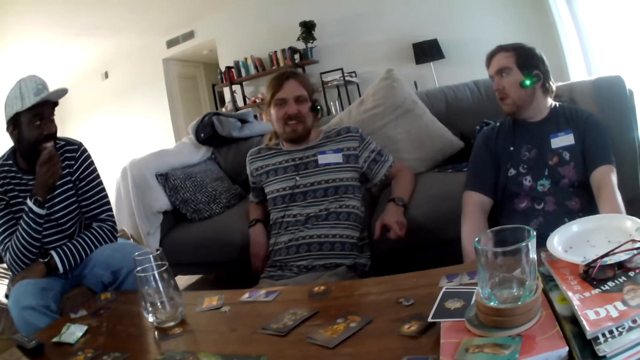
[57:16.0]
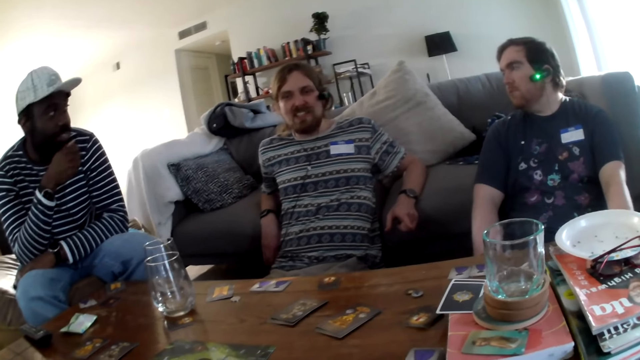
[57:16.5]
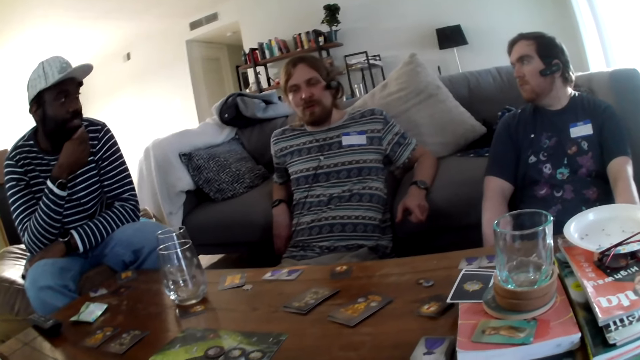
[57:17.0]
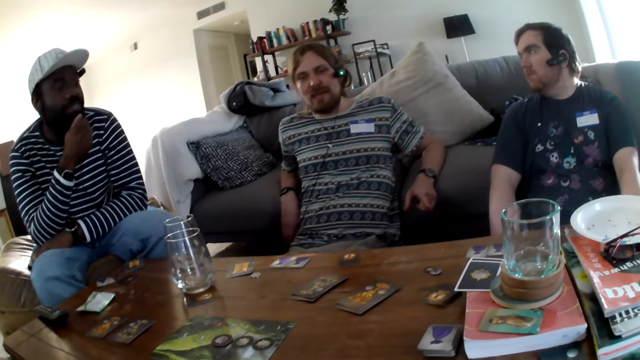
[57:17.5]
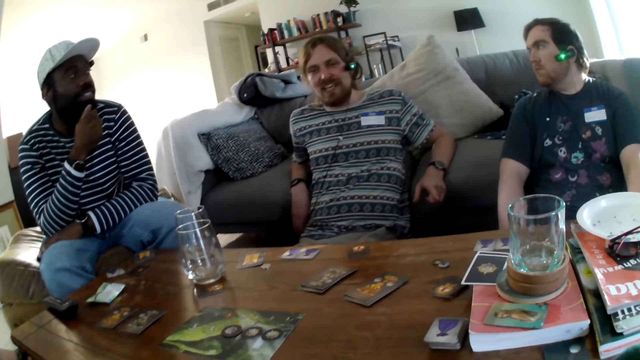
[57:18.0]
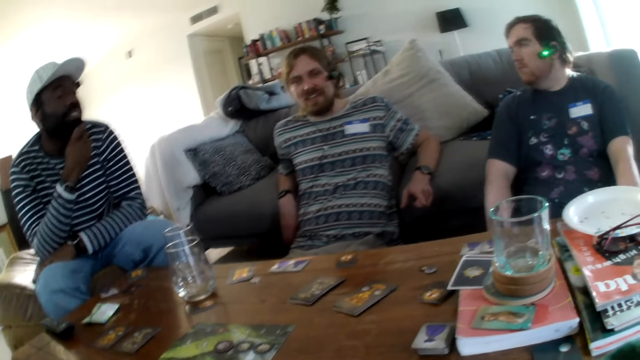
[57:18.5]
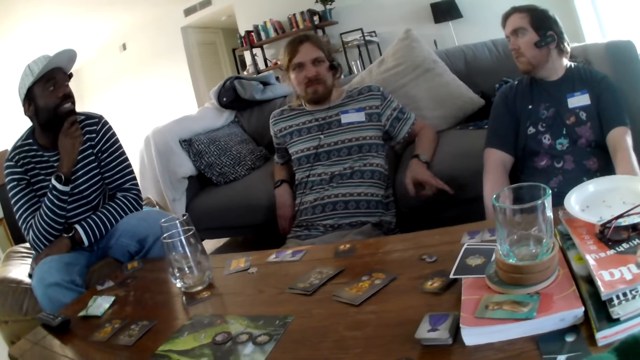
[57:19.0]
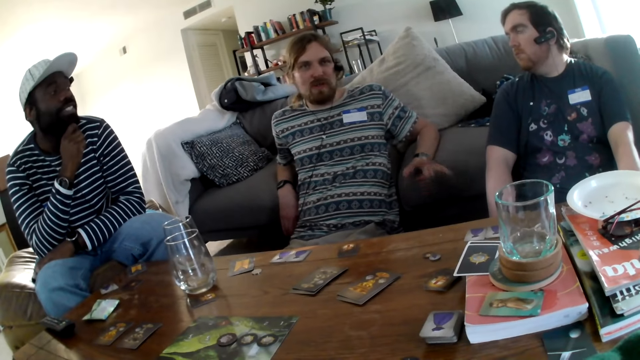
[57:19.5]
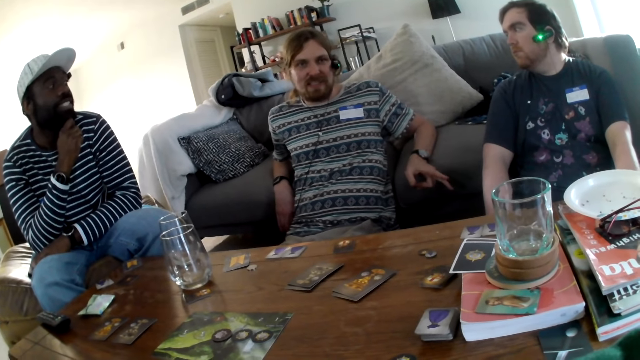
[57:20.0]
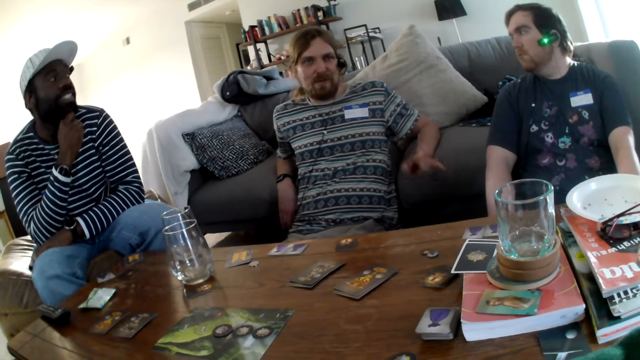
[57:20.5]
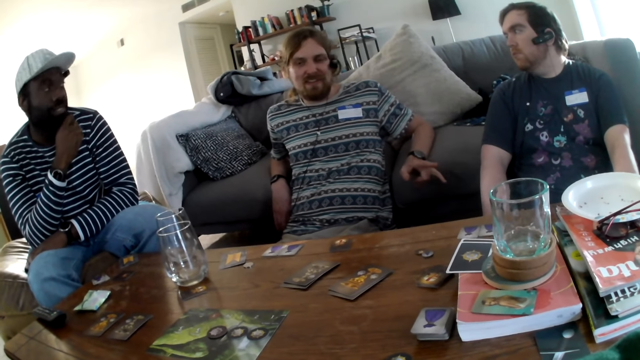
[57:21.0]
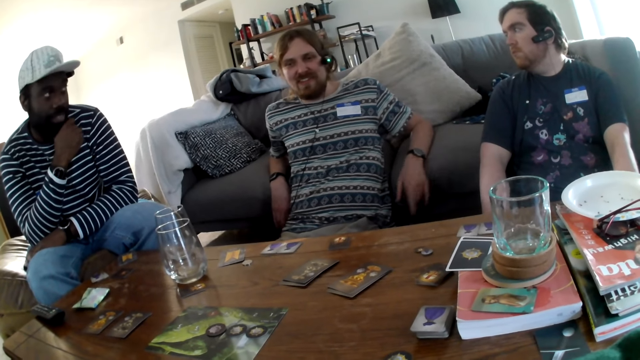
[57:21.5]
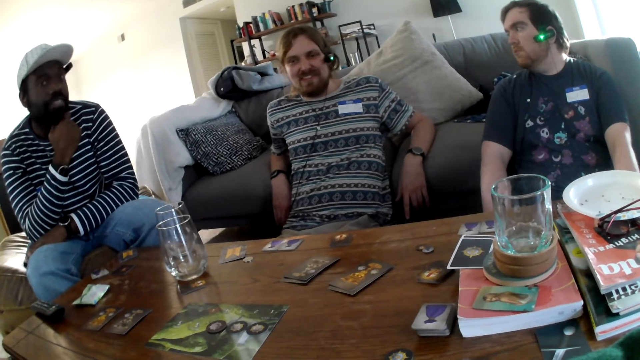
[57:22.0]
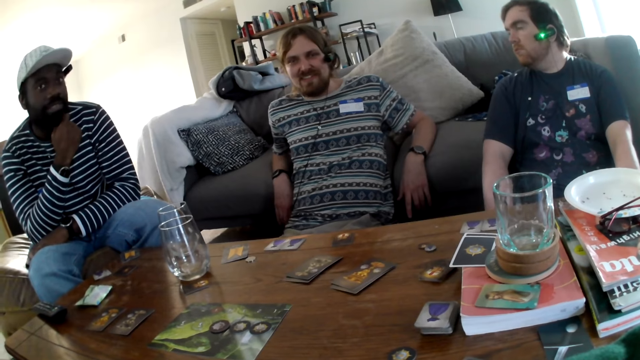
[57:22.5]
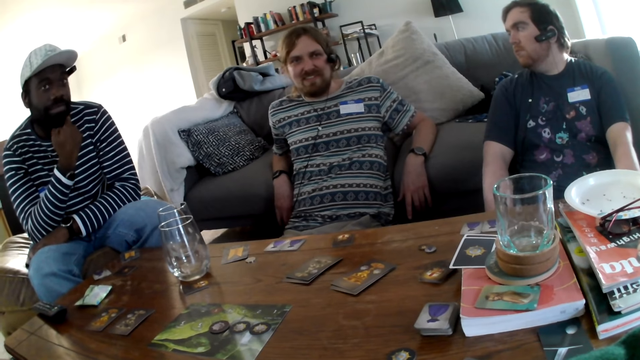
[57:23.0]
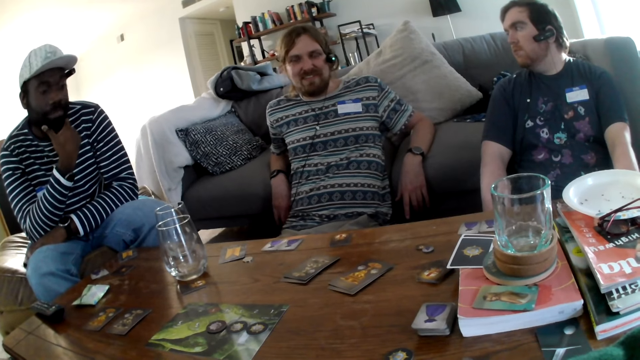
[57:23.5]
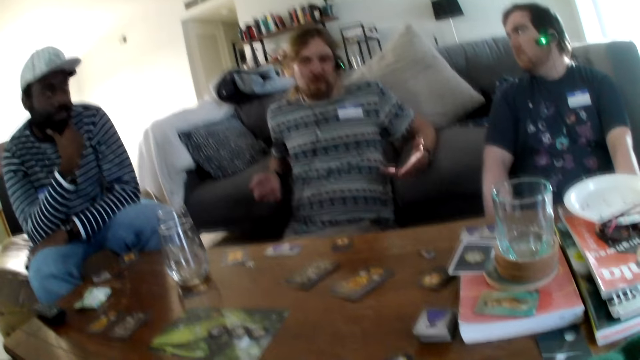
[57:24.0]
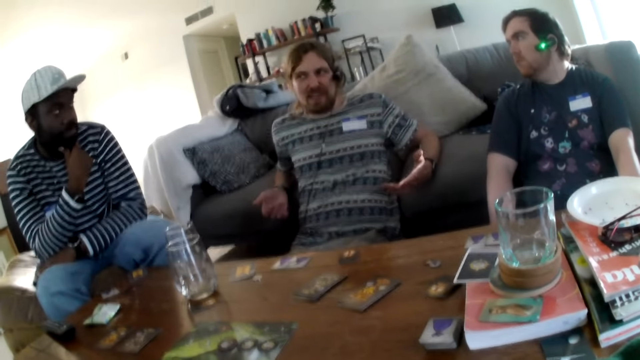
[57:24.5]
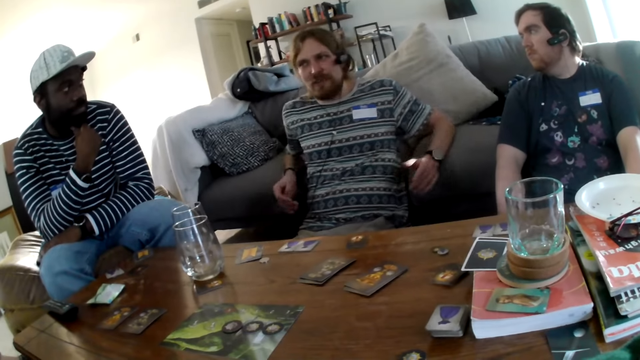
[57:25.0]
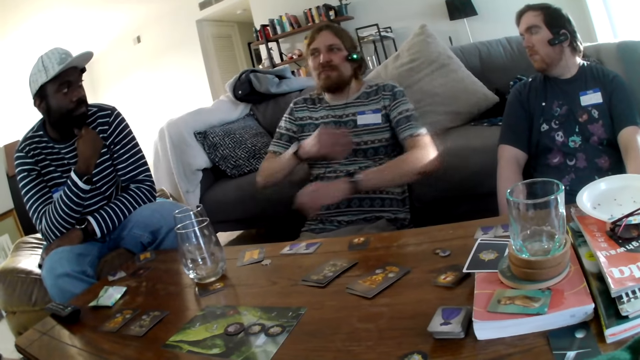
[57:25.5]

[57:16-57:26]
The camera wearer talks to something.

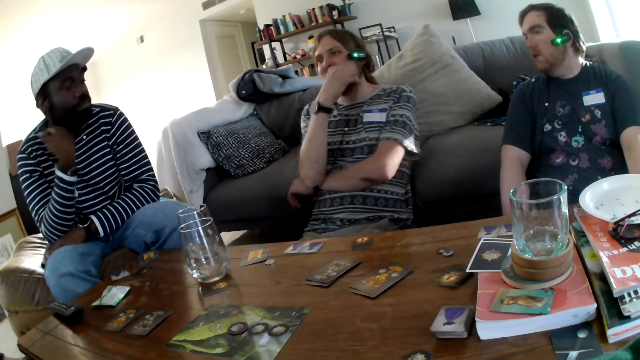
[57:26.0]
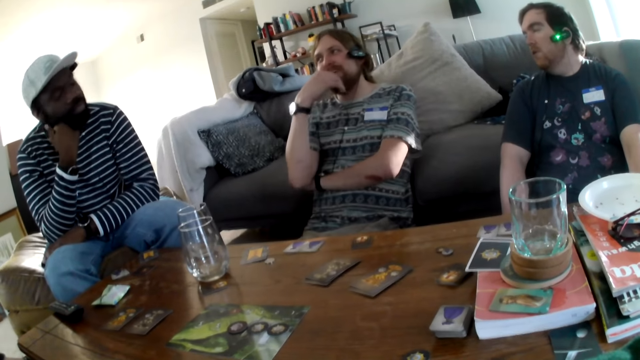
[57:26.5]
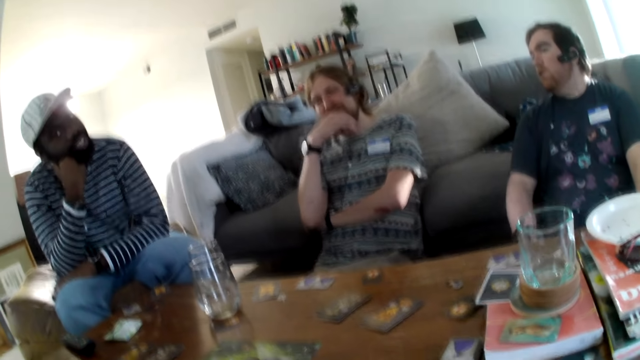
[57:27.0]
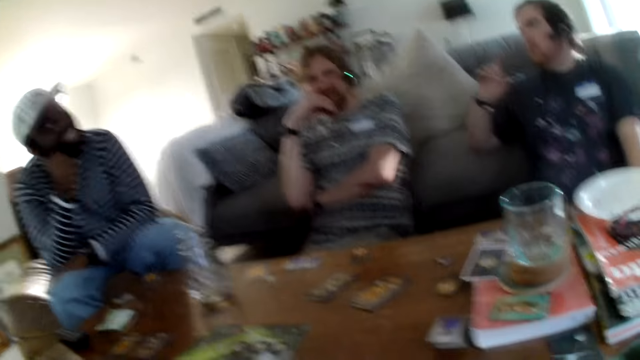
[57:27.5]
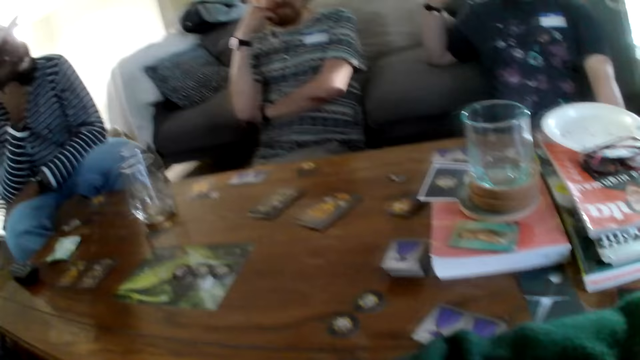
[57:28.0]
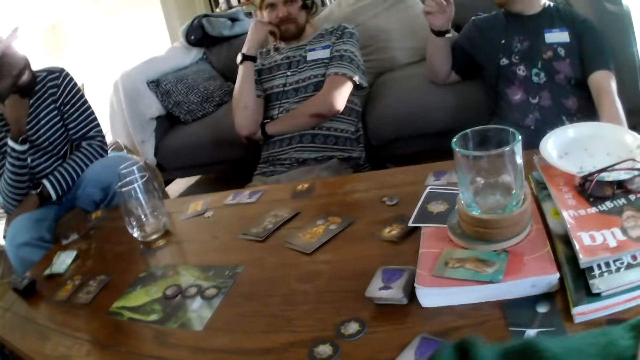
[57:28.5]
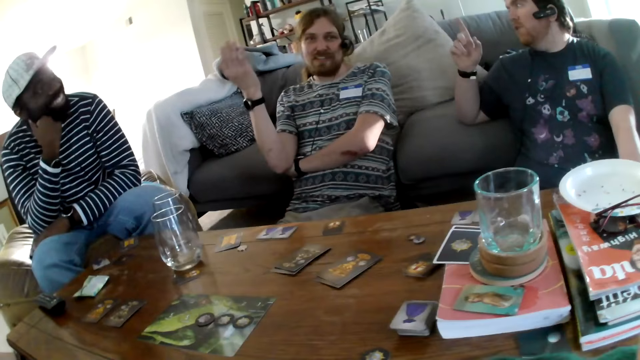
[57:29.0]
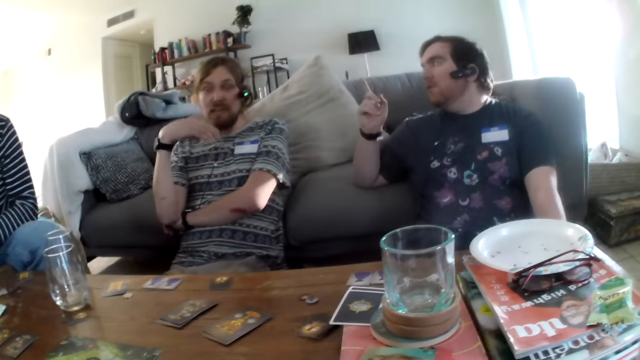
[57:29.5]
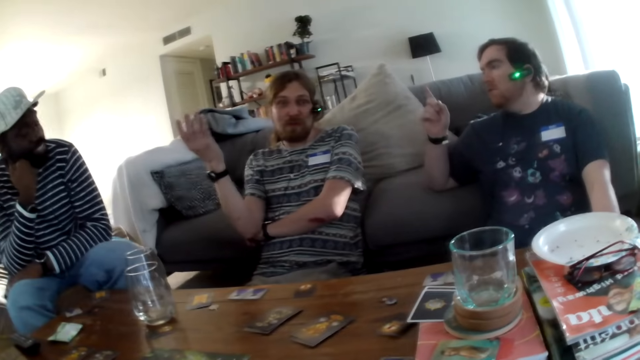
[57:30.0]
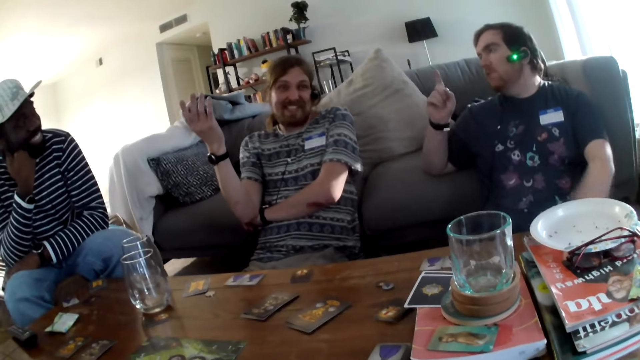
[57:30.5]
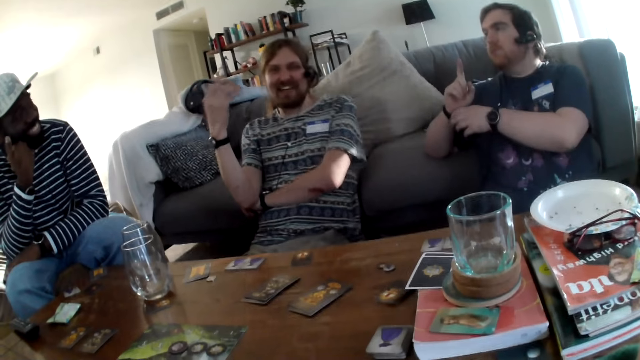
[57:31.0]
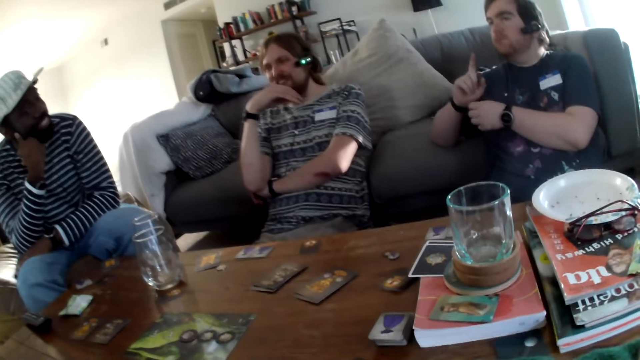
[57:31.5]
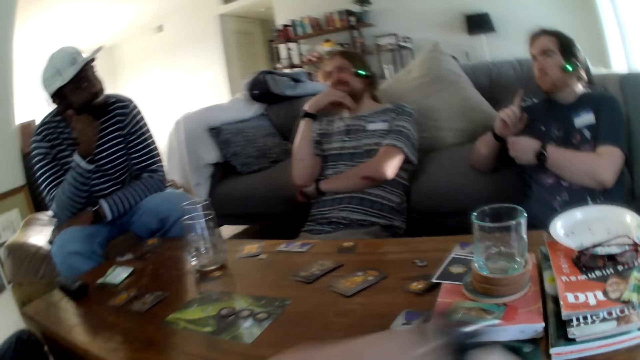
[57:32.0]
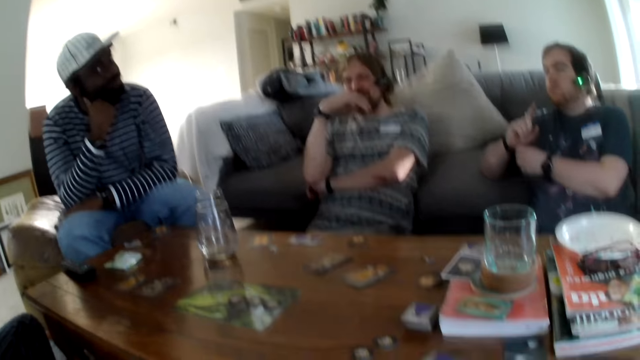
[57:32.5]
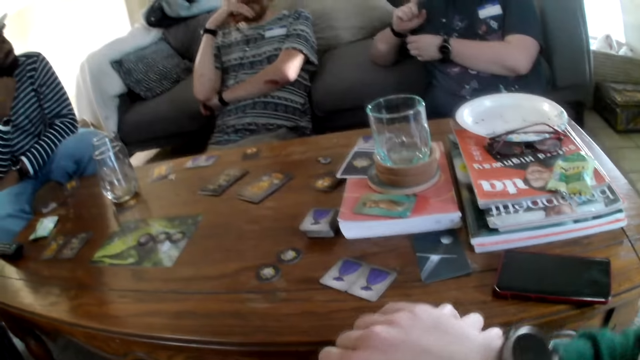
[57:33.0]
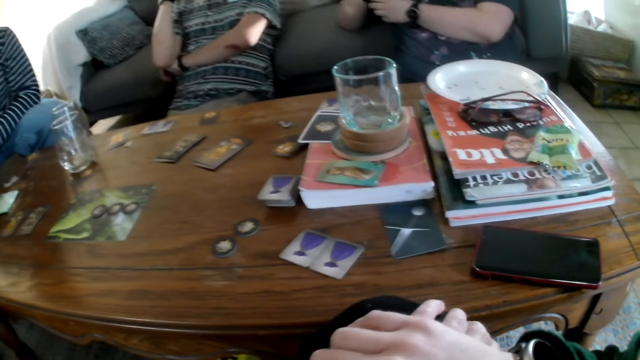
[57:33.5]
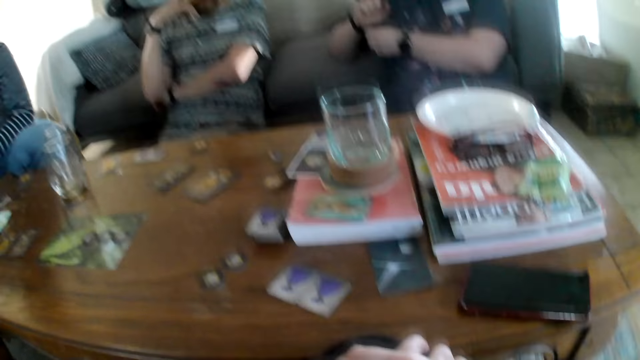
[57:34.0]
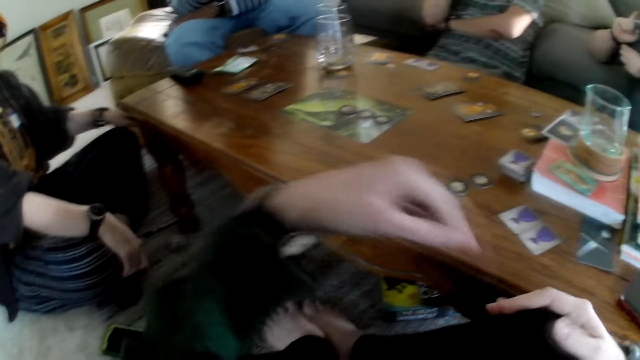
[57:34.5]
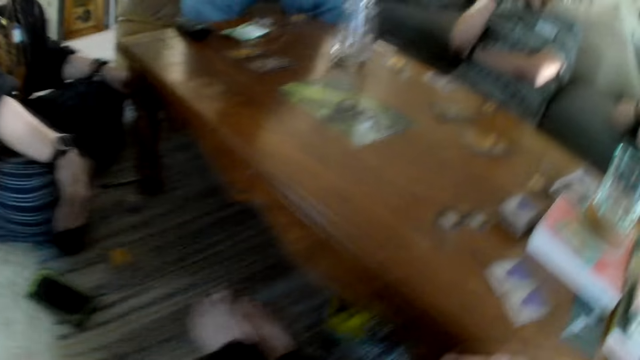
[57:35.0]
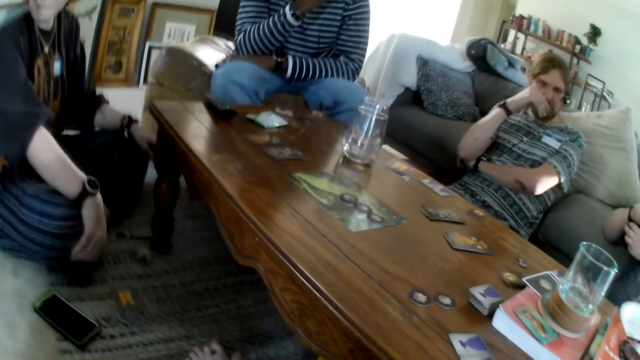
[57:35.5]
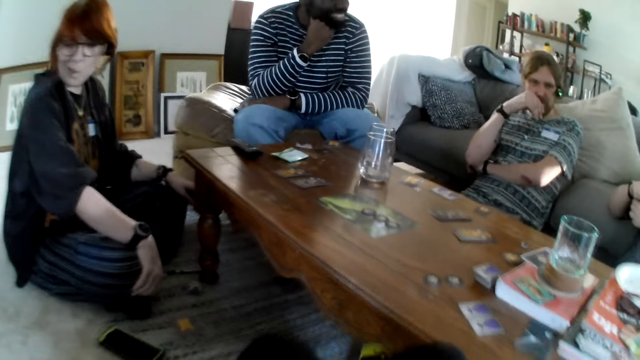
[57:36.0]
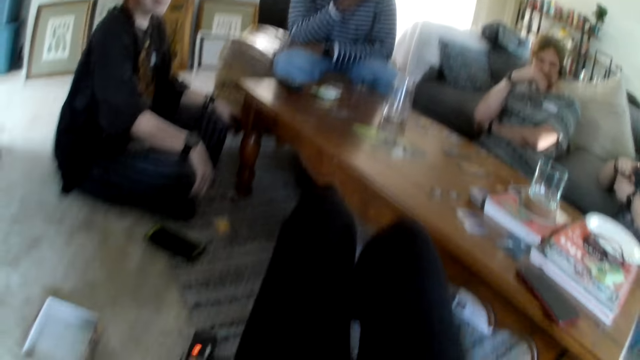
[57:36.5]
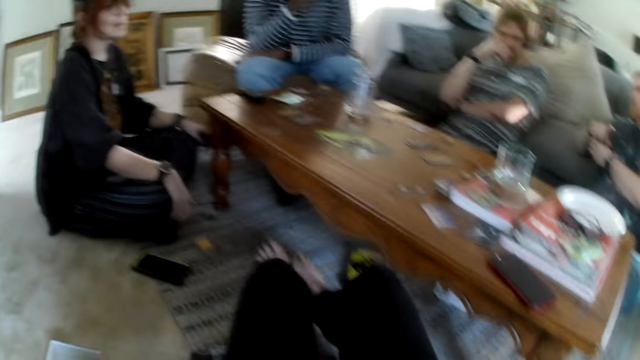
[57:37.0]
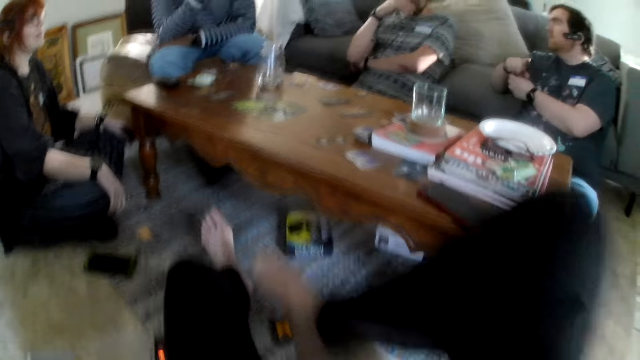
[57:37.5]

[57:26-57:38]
A person moves hands. The camera wearer moves hands.
